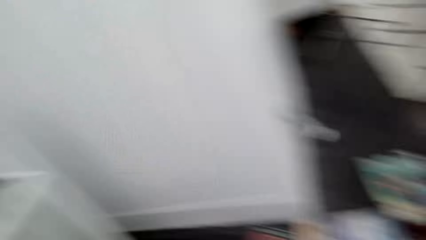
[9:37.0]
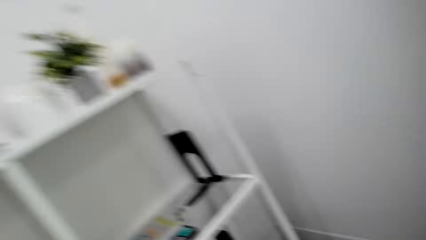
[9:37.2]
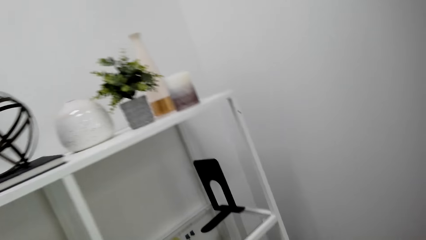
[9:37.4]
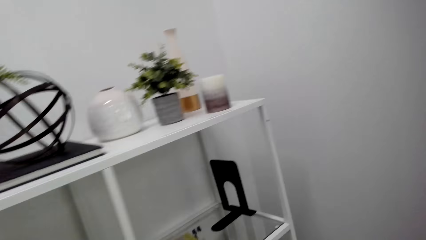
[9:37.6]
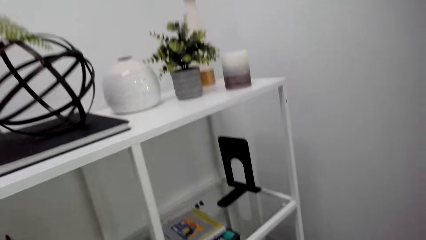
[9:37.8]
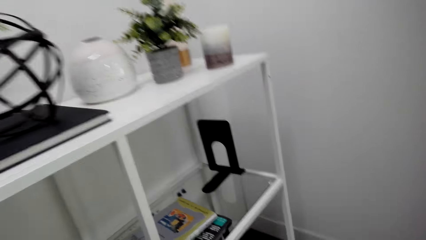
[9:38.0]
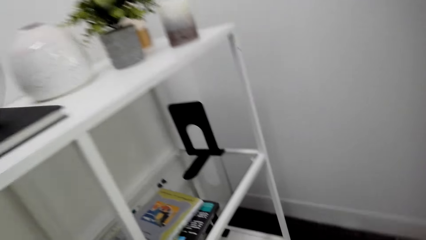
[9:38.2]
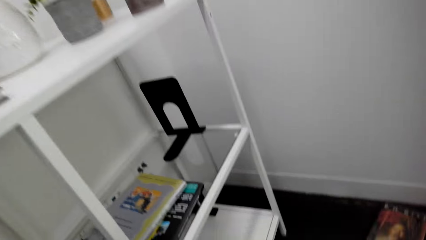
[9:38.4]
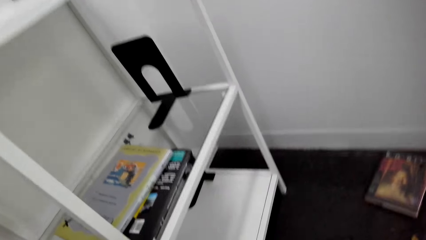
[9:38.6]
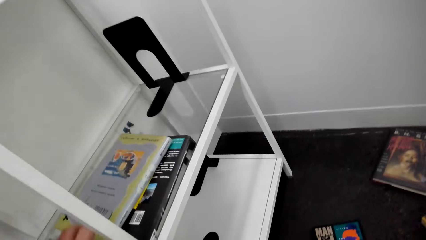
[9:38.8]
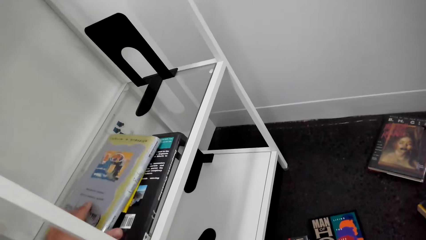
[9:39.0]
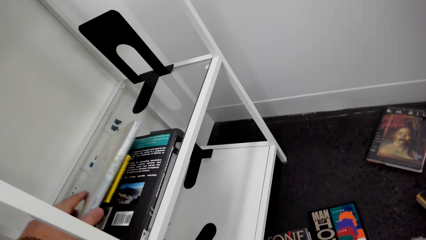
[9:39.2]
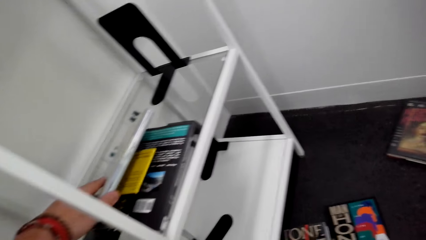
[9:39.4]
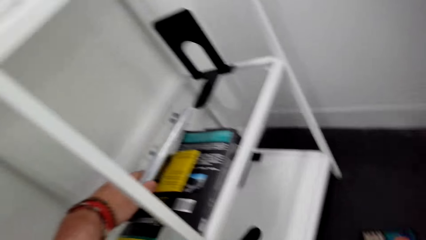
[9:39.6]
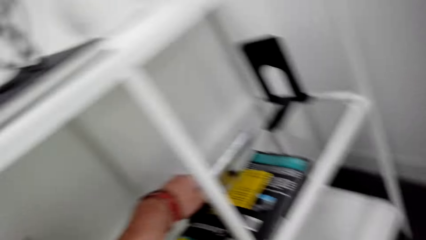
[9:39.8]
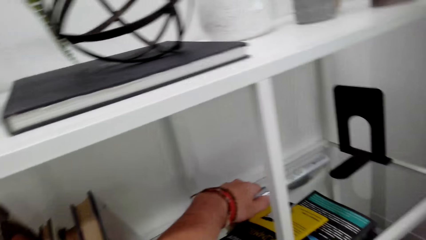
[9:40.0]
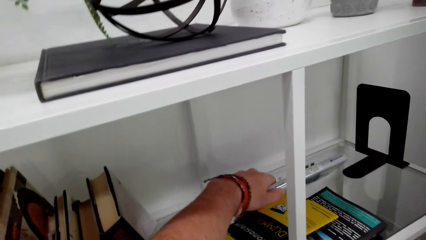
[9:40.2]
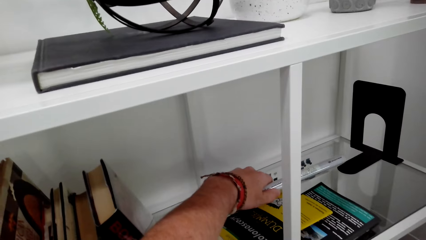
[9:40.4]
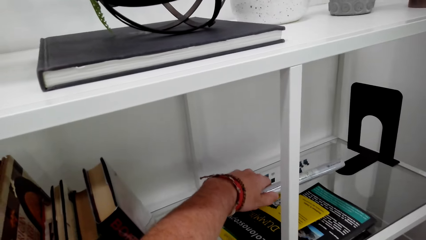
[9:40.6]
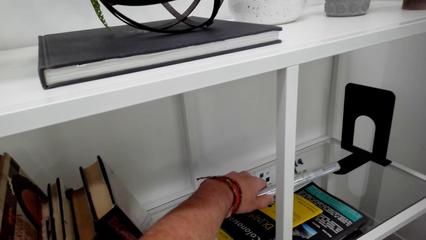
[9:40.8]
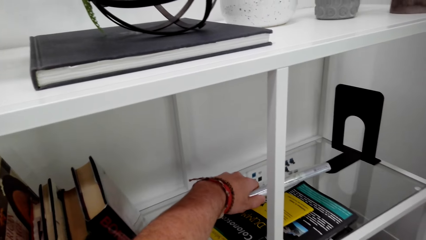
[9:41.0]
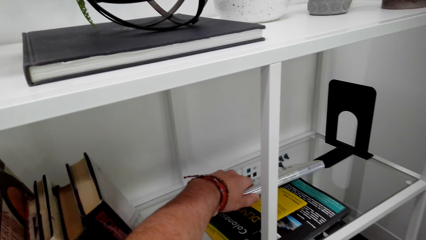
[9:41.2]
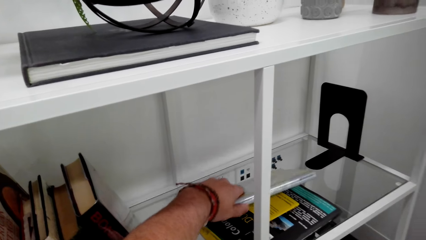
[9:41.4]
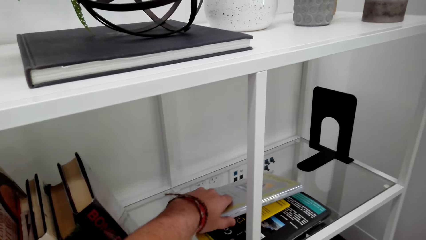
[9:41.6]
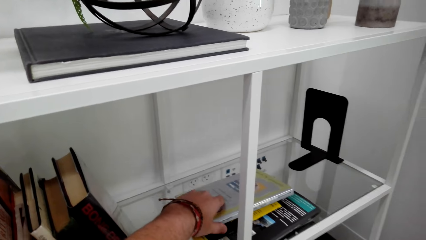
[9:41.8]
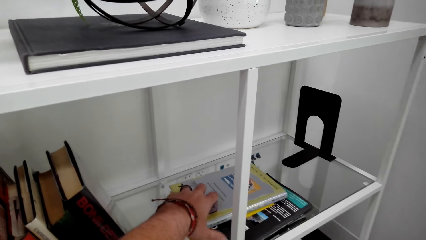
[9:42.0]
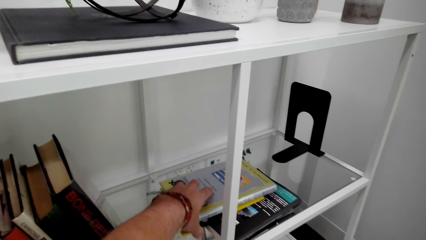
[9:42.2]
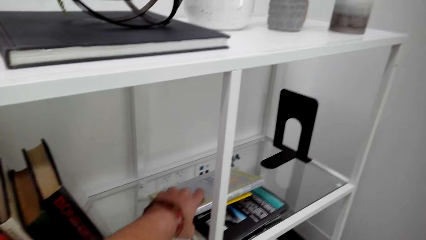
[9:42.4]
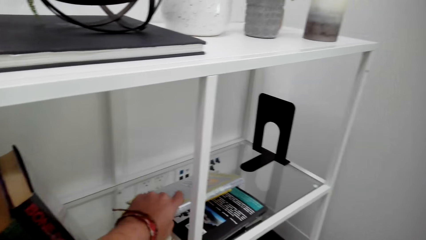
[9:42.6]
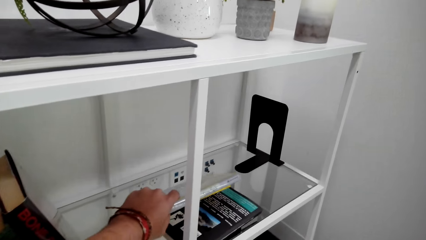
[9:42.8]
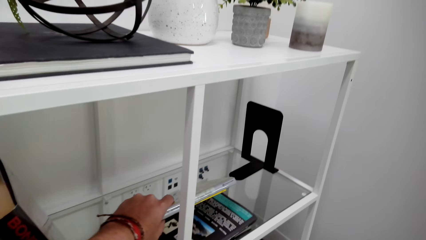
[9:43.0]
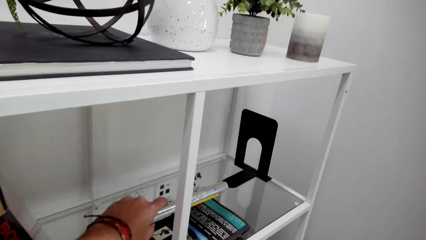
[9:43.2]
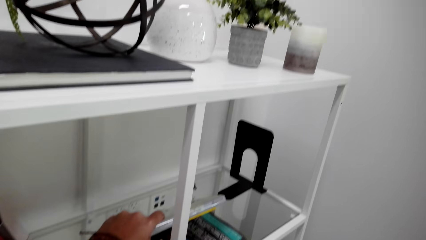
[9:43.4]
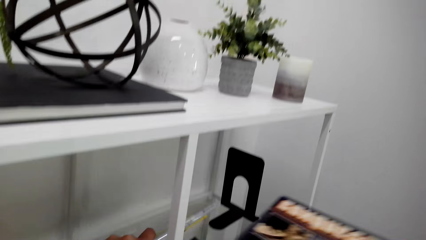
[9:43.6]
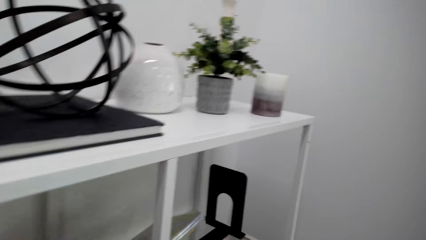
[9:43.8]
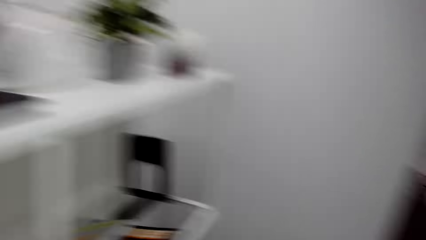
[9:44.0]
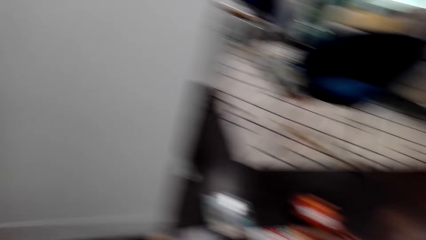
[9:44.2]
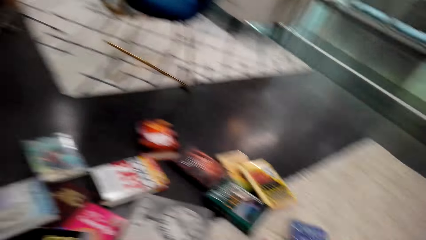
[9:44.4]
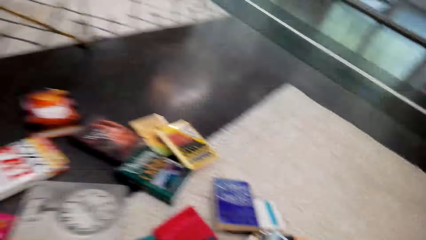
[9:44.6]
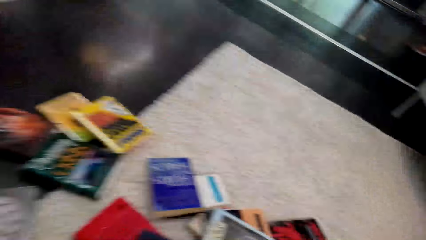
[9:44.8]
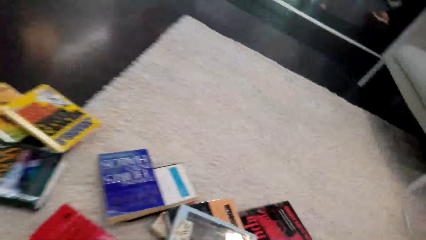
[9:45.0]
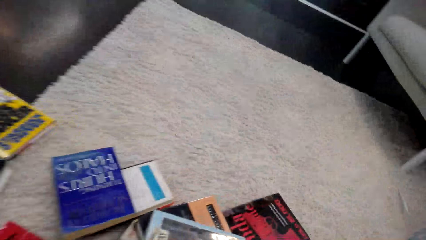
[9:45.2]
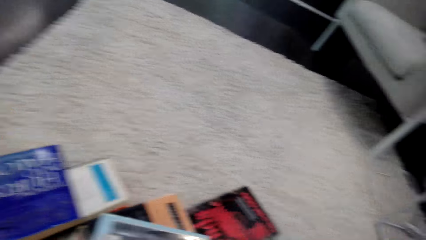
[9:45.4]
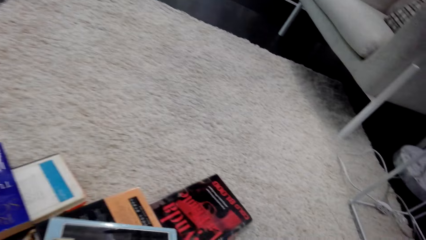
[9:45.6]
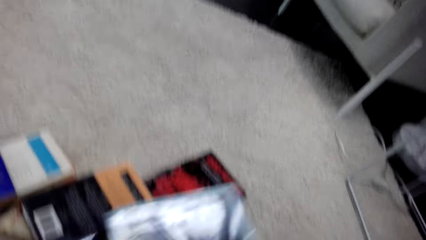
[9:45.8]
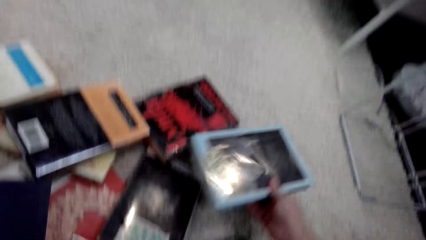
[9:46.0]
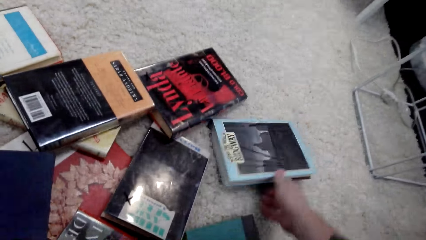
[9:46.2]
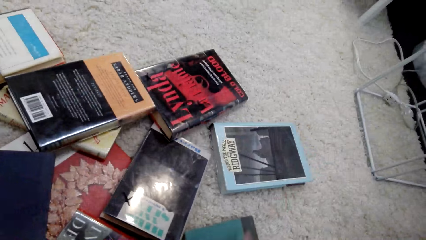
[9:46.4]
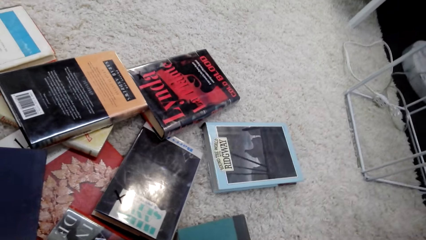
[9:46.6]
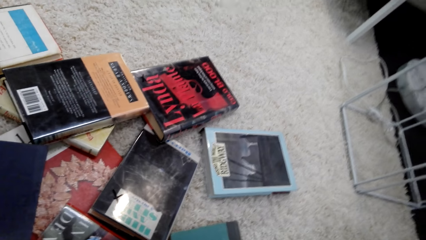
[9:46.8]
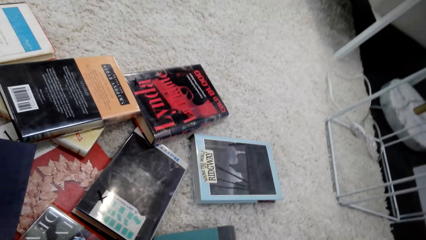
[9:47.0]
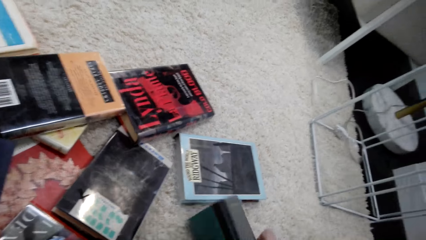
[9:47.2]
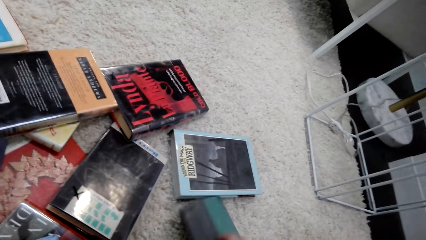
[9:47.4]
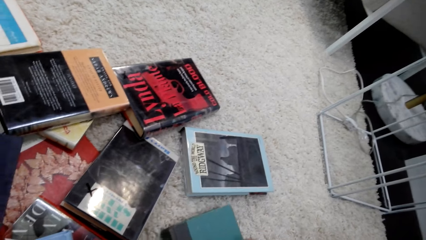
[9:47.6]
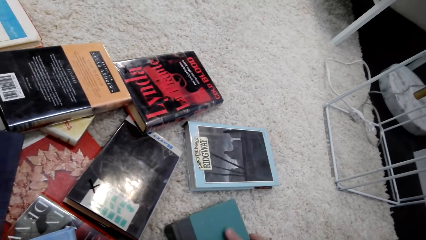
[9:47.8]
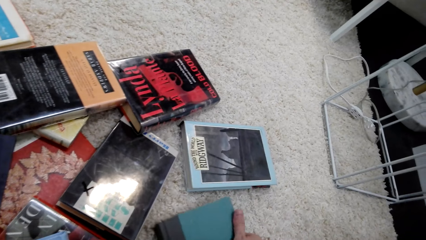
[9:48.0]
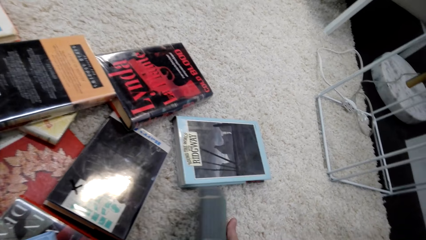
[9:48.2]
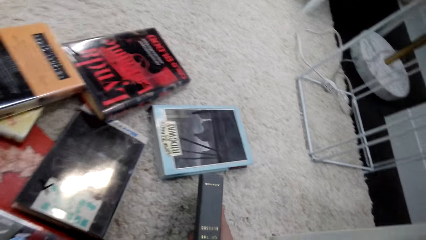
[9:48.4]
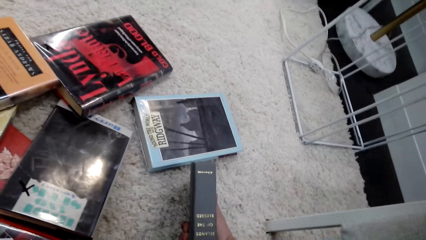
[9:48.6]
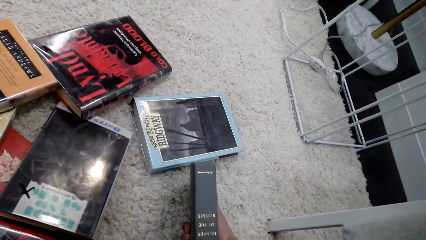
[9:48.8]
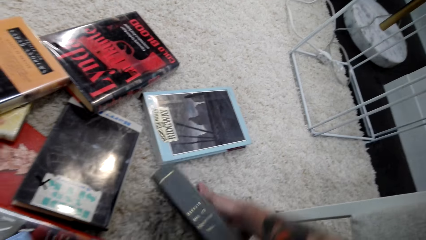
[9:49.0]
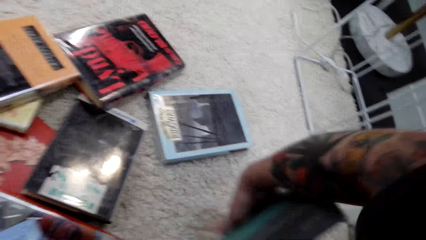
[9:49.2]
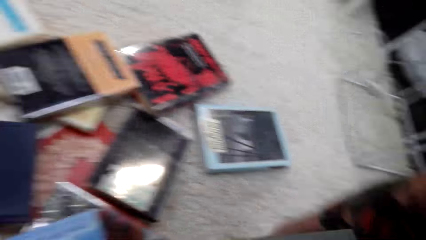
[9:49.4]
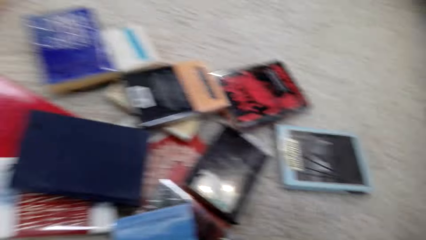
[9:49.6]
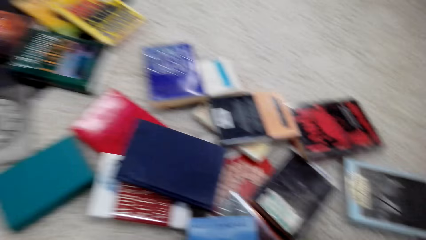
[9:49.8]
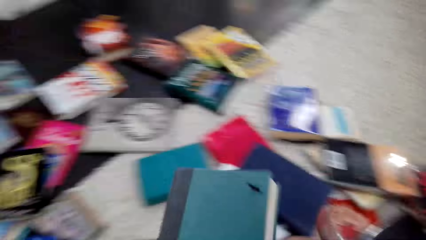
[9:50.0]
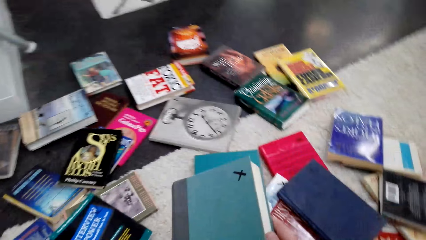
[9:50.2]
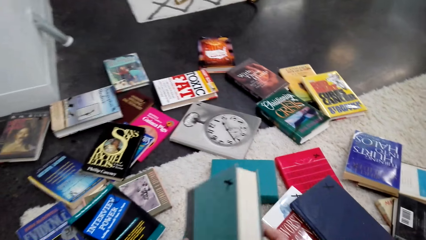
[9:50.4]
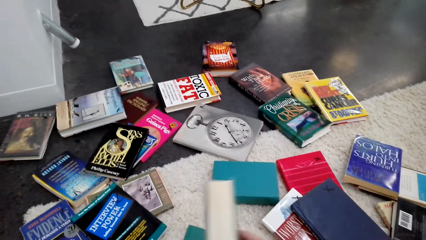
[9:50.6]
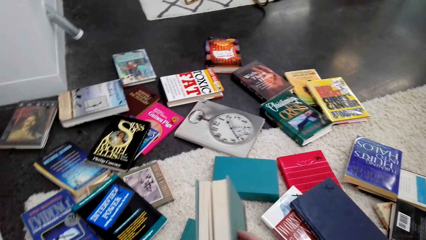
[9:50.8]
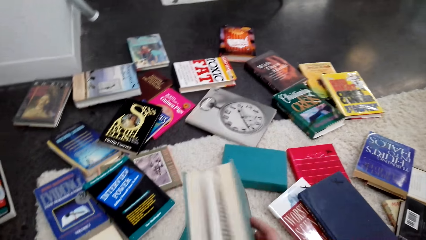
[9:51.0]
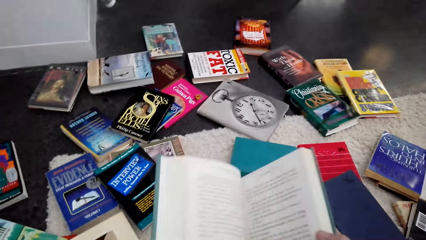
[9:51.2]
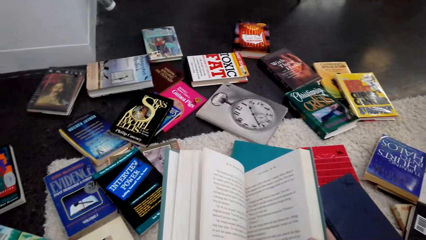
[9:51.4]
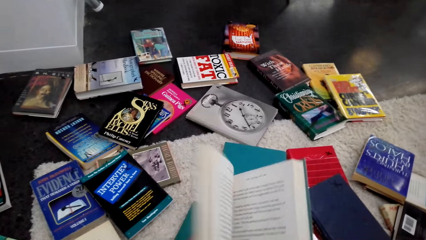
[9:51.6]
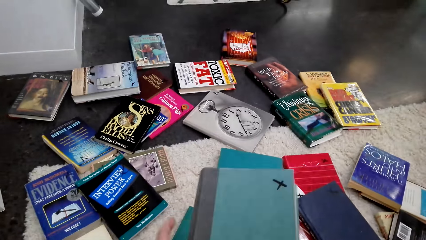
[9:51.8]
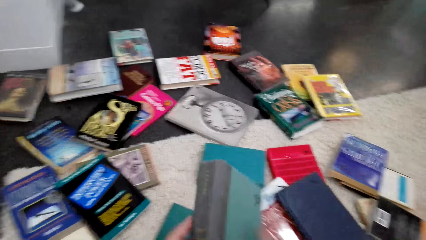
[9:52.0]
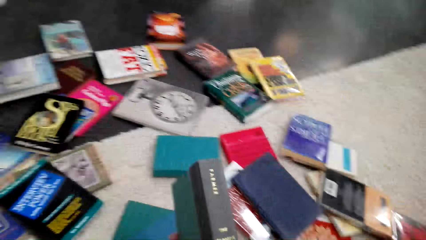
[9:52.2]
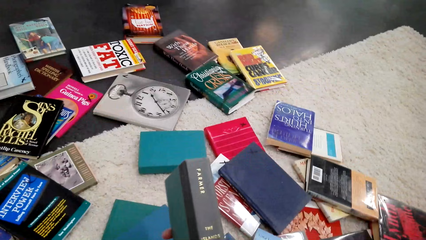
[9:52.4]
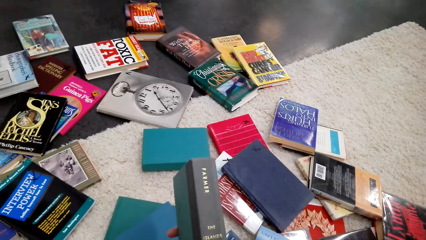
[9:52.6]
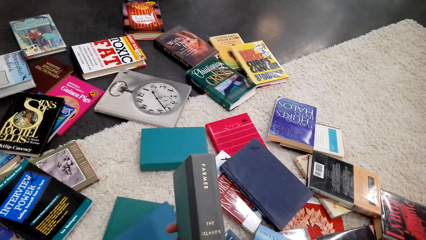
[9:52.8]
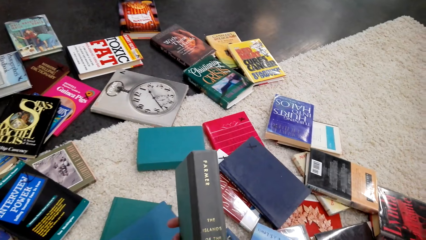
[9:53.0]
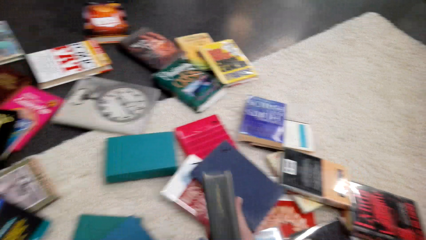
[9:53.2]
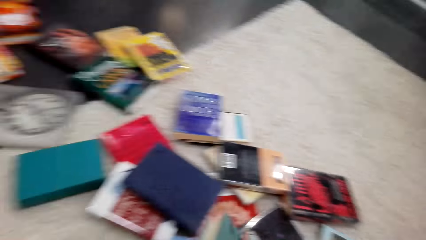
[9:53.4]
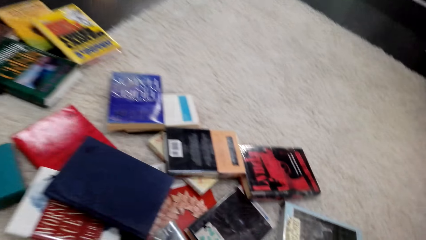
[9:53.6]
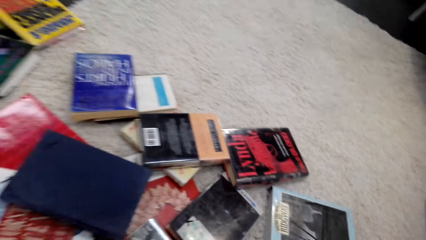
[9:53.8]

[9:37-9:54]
The camera wearer walks around. They touch the book. They check the books on the shelf. They drop the book. They look around. They put the book on the bookshelf. They move the book. They search the books on the floor. They pick up the book. They turn the book. They examine the book. They look around. They open the book. They close the book. They hold the book in the hand. They examine the book.
